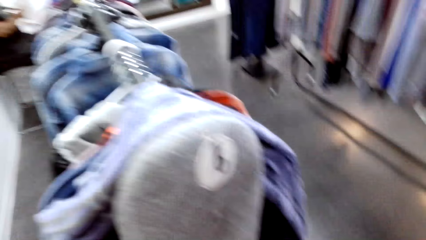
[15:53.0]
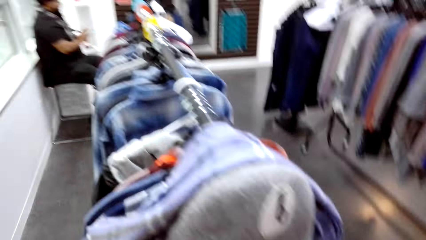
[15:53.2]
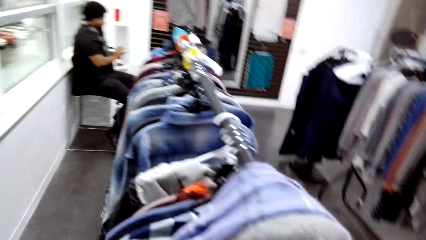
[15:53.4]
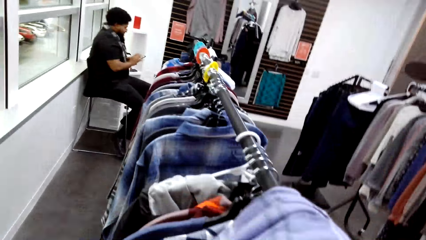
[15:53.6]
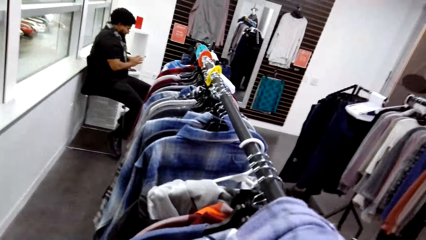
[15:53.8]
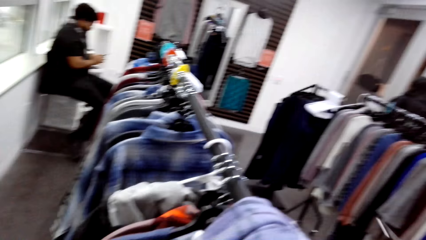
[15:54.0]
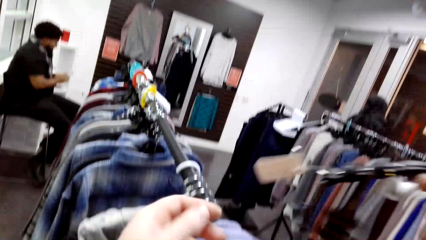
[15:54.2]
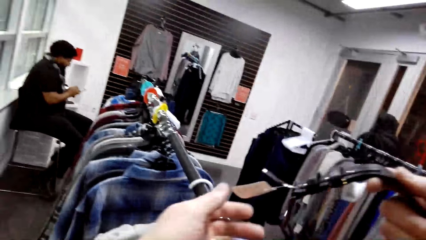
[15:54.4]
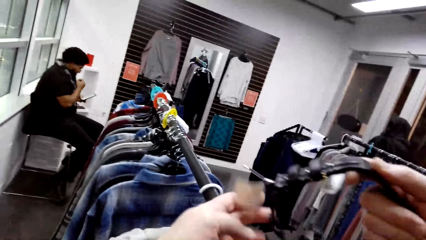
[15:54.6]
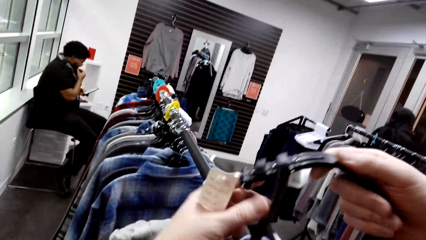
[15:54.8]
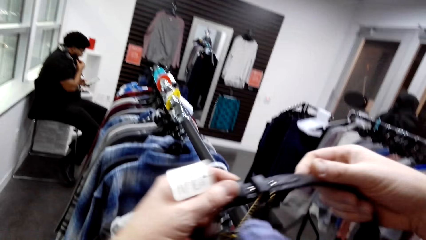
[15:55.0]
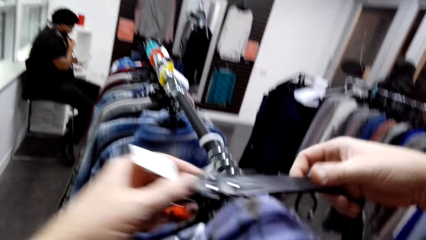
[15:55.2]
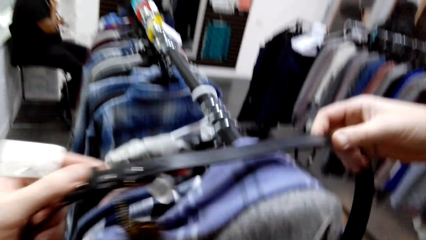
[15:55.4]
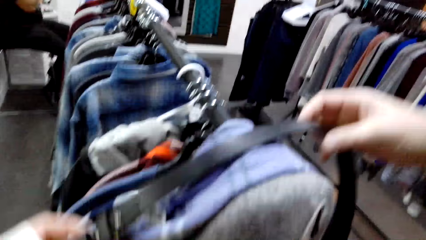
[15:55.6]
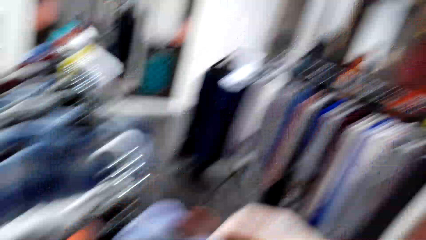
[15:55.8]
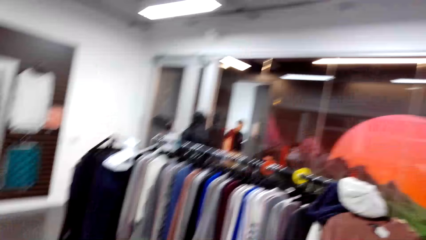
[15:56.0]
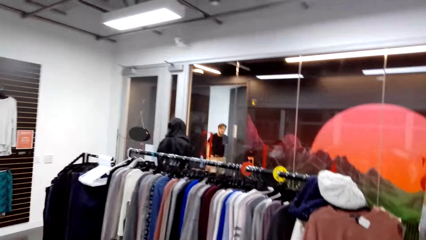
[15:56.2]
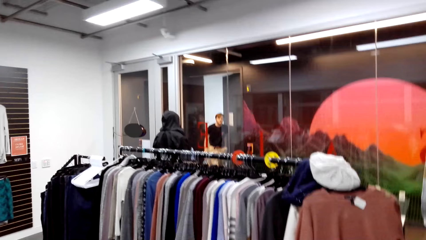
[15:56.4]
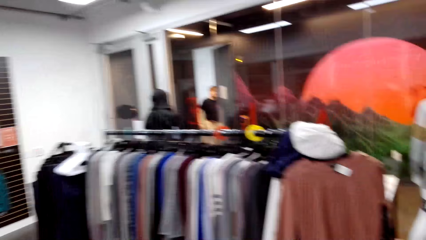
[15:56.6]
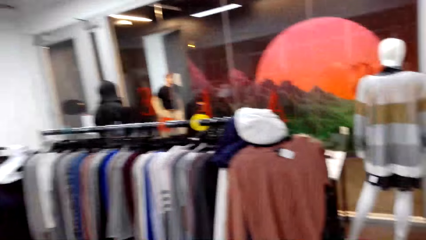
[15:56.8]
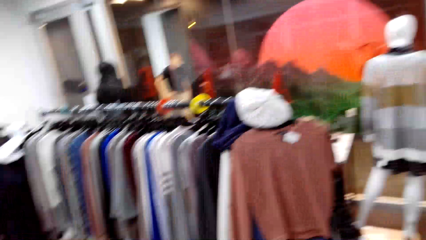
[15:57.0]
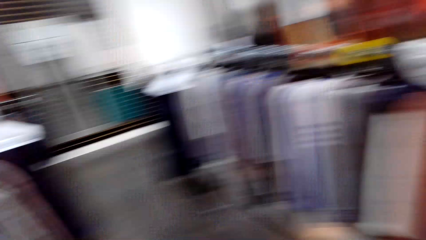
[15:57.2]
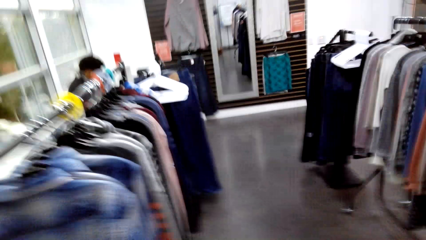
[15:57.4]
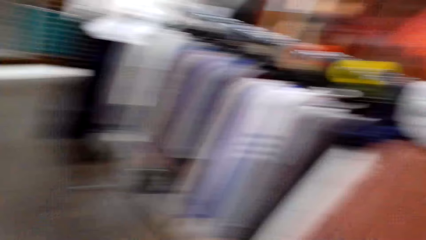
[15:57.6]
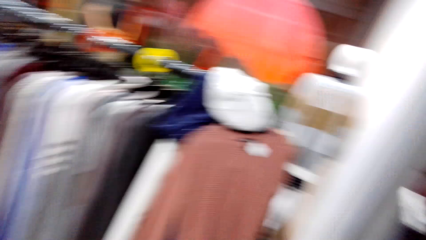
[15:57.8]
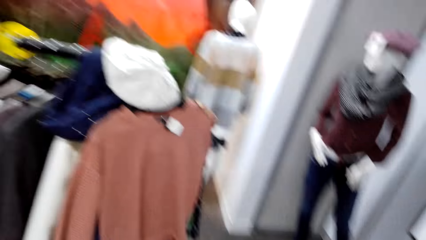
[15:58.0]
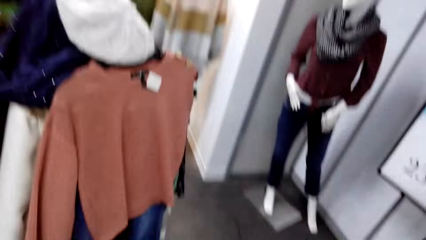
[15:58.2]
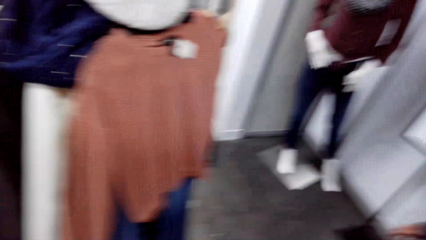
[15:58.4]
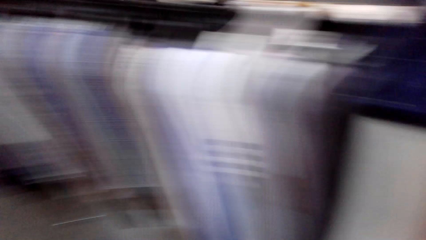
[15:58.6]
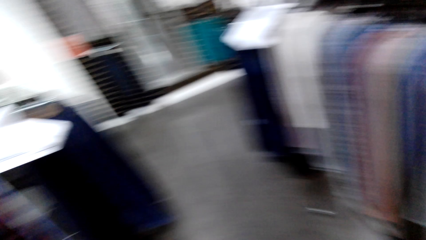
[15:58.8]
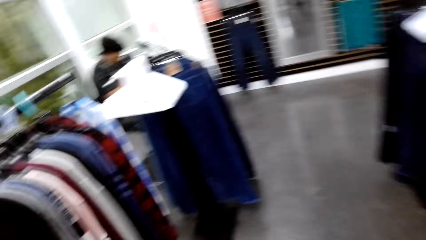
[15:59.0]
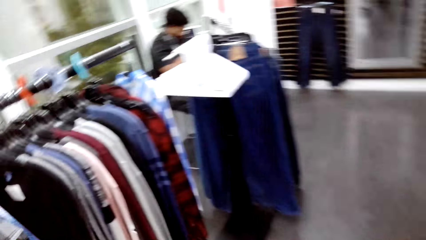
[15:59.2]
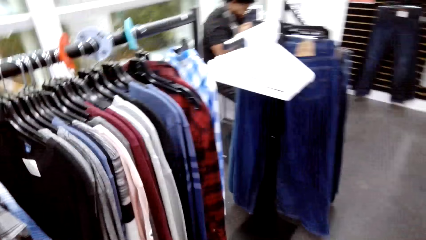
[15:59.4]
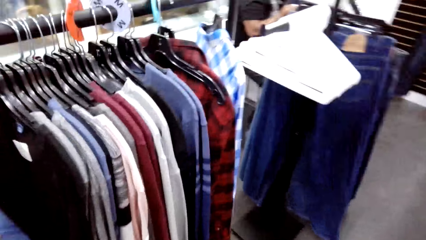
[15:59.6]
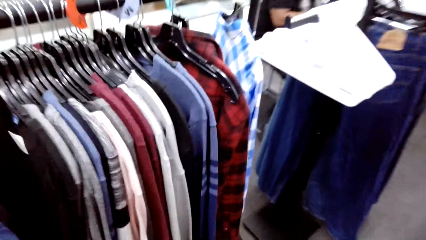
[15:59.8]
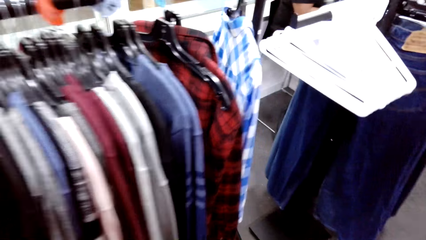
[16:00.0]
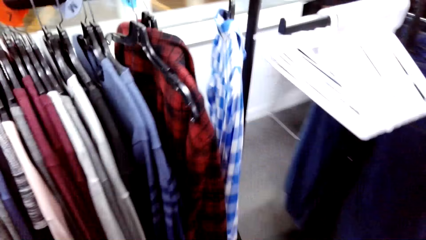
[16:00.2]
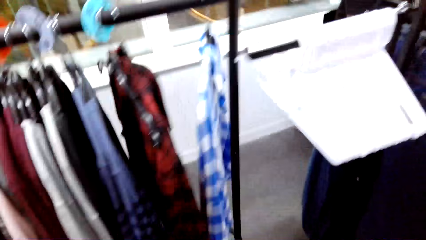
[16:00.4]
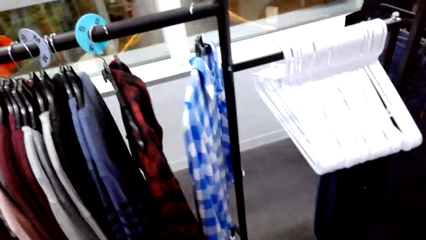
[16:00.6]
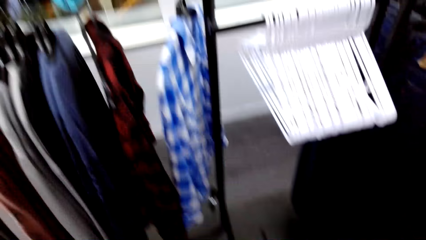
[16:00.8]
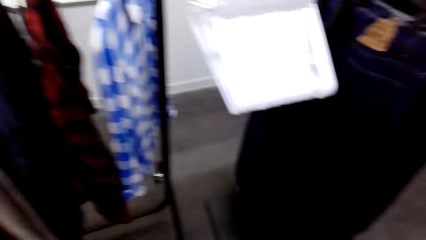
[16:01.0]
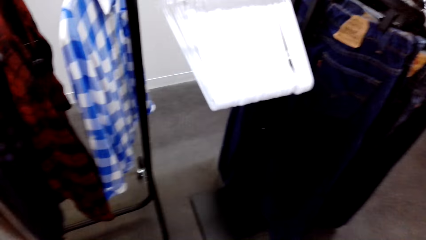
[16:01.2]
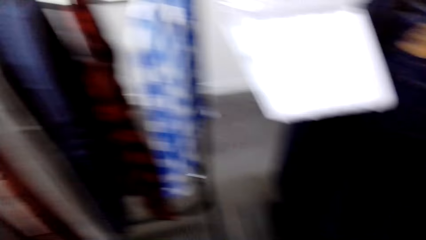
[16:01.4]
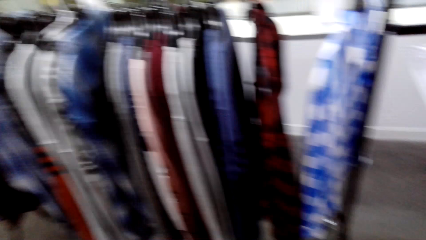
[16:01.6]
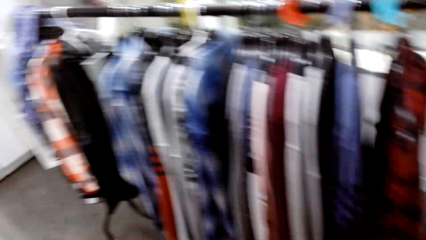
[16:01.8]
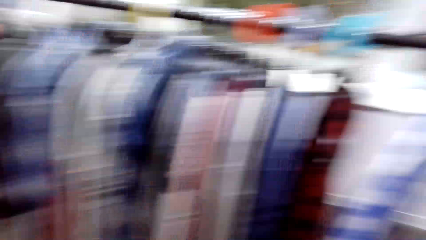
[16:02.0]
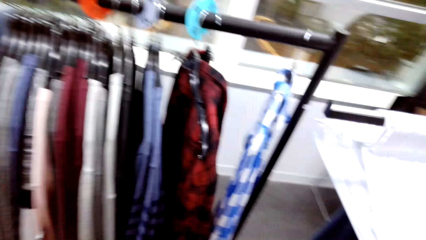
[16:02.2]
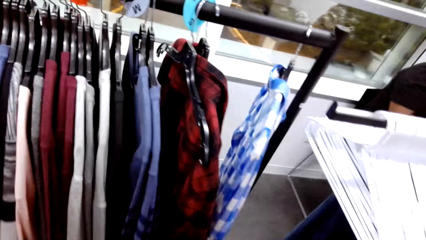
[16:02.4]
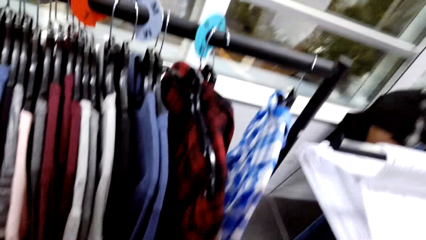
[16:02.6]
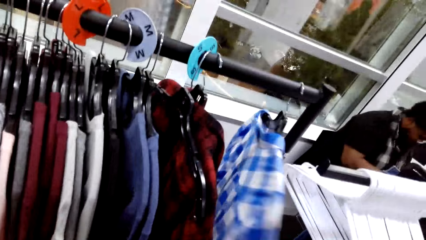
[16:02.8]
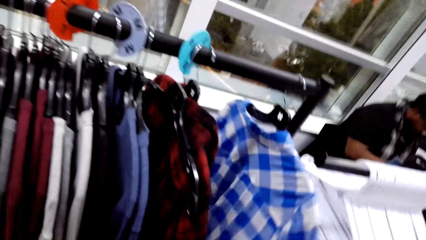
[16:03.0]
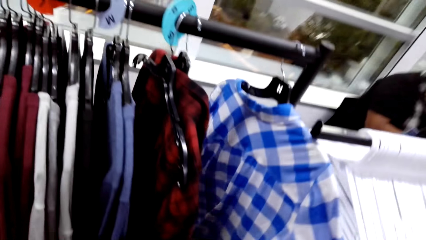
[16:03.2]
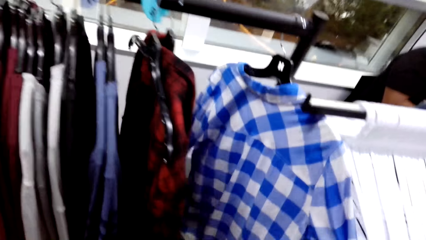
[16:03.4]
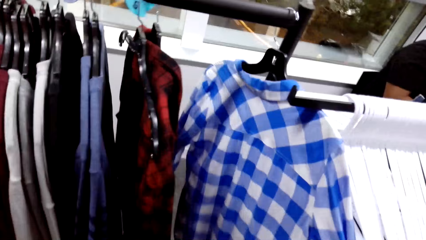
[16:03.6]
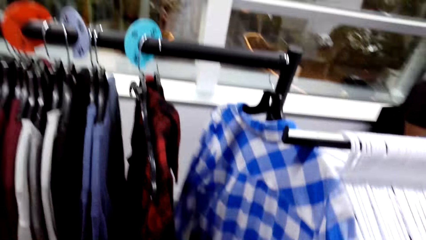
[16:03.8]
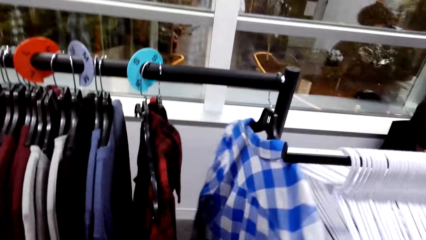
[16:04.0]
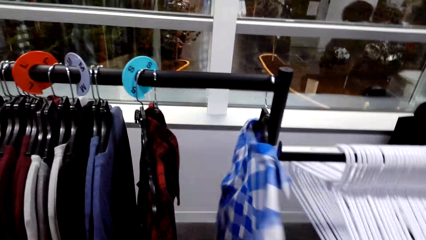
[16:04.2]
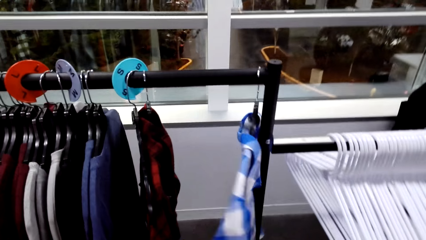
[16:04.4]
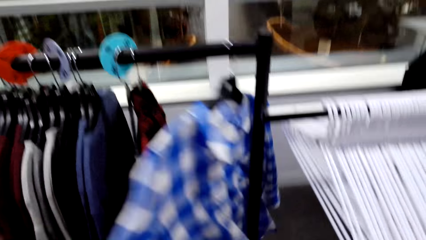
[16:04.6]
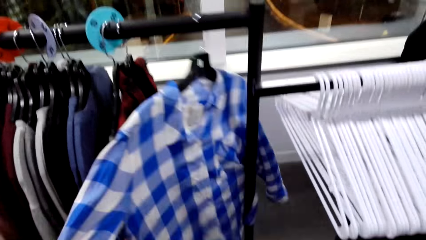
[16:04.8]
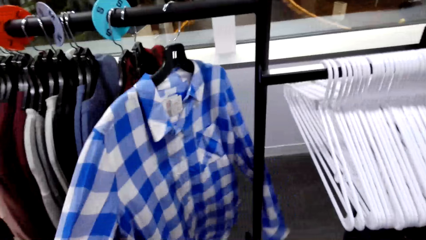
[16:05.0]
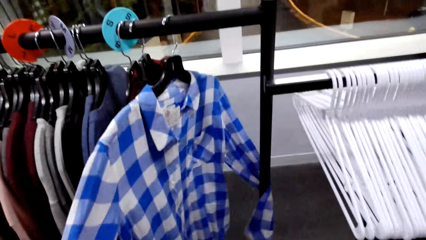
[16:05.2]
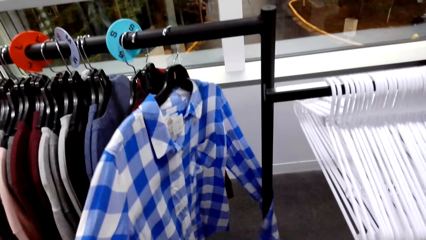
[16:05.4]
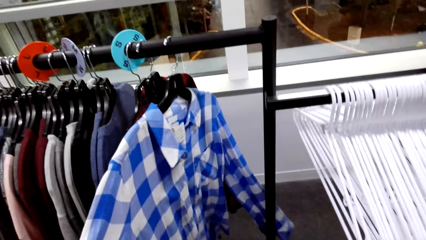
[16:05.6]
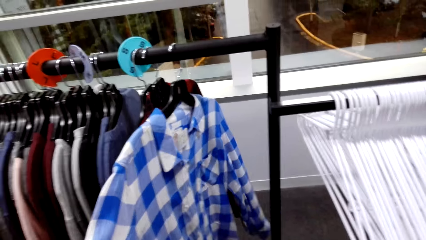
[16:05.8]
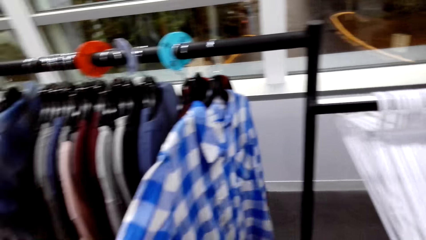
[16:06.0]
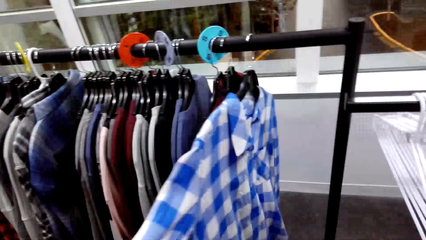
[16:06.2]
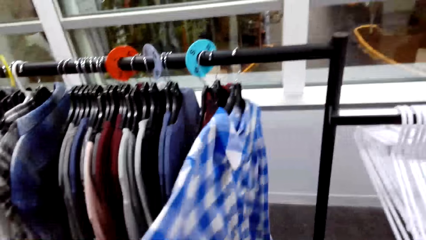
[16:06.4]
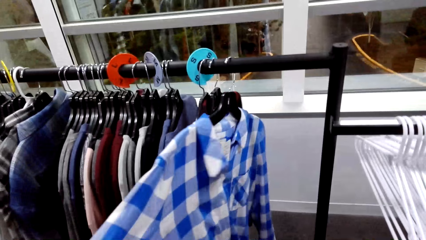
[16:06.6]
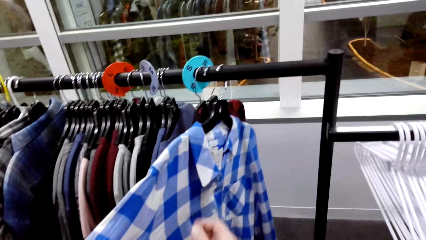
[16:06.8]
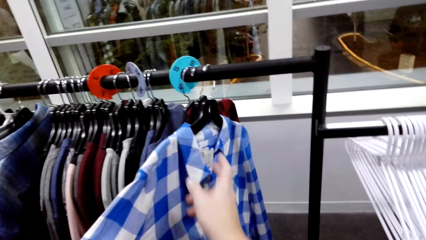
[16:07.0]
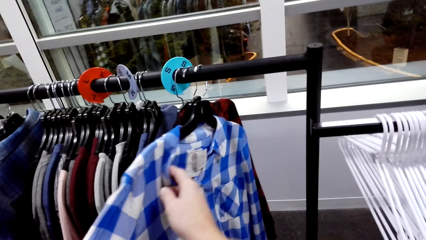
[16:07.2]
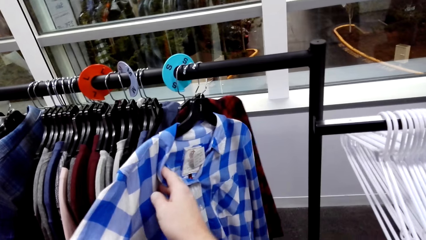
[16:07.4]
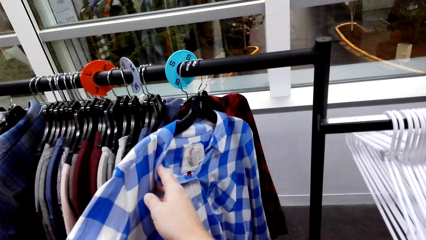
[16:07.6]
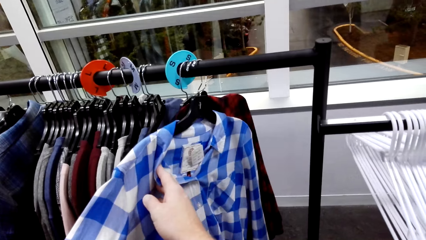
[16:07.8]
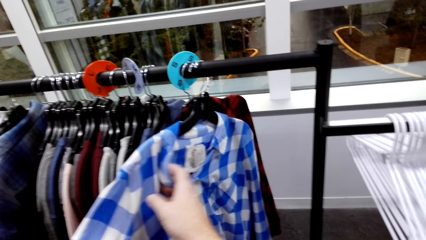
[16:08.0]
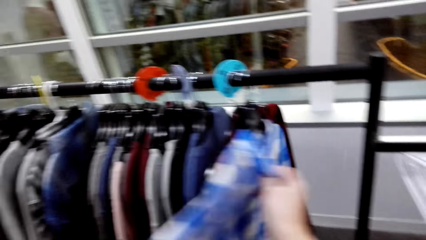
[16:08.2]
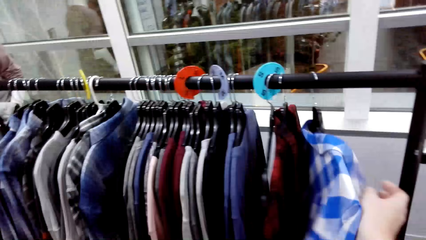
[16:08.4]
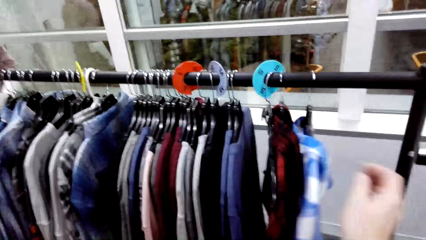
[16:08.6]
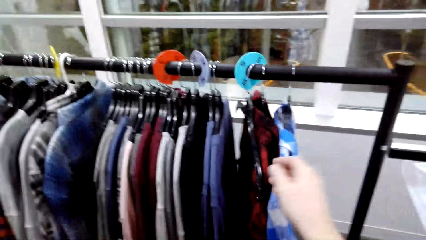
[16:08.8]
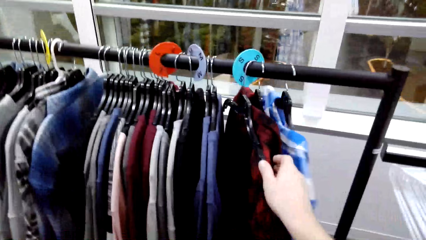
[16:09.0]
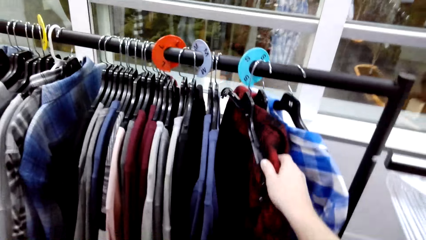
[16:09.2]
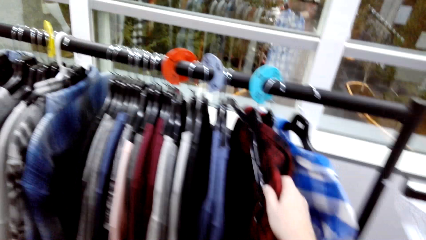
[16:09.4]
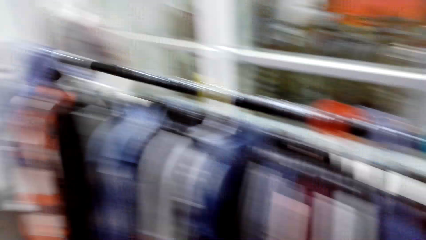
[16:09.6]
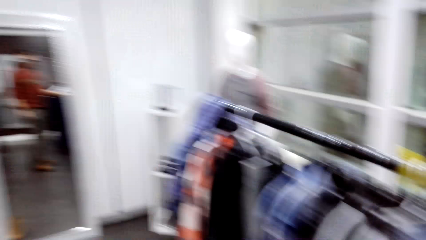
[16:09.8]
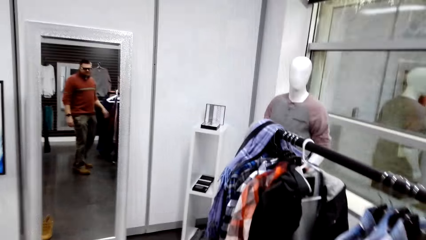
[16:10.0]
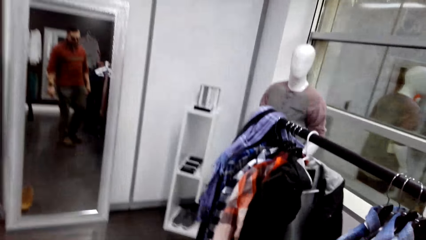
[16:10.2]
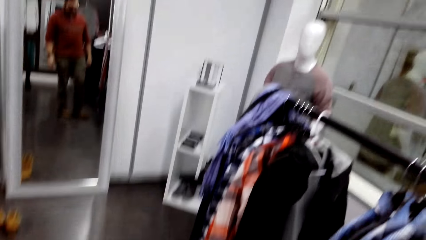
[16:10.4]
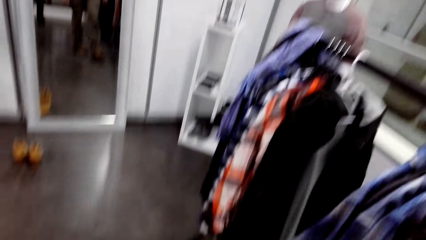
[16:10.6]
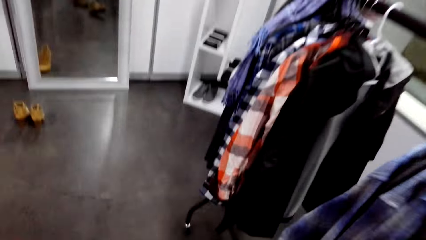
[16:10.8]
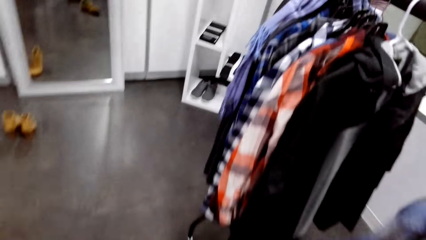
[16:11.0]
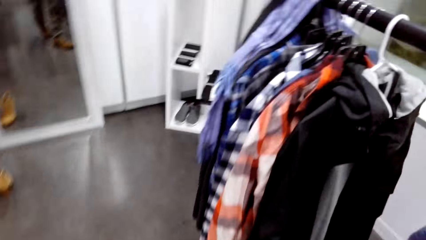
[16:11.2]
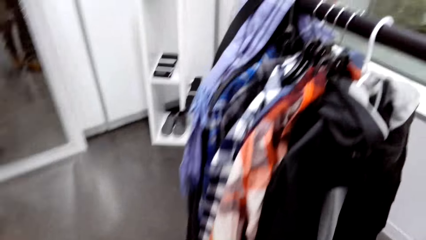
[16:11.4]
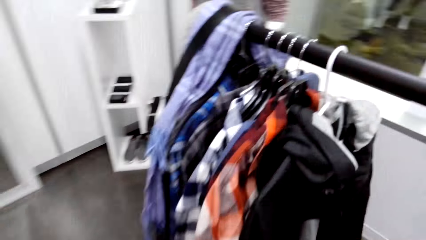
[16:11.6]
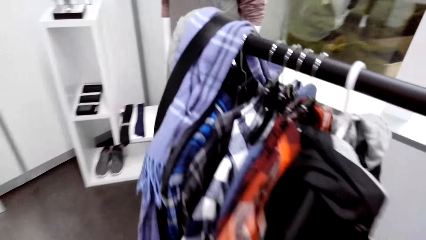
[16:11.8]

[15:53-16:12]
The camera wearer hangs the belt on the hanger rack. They look at the shirt. They walk around.
